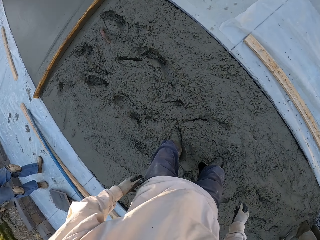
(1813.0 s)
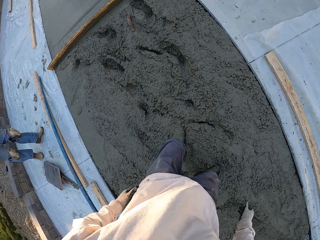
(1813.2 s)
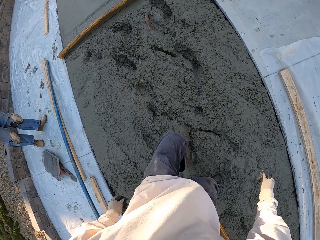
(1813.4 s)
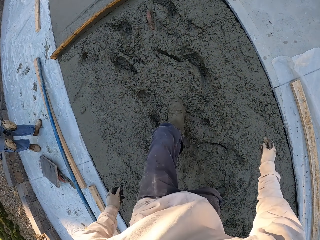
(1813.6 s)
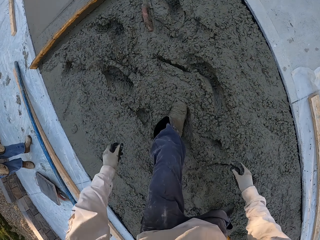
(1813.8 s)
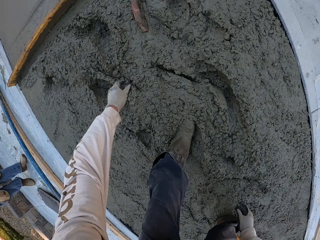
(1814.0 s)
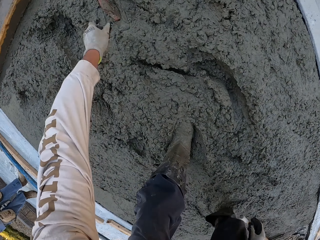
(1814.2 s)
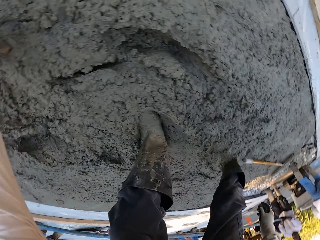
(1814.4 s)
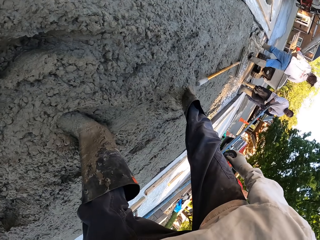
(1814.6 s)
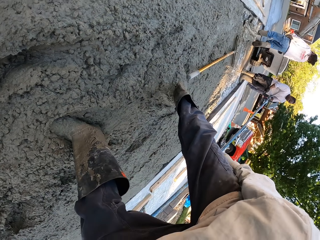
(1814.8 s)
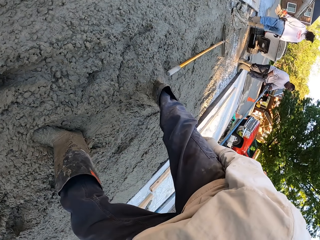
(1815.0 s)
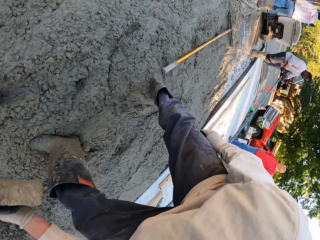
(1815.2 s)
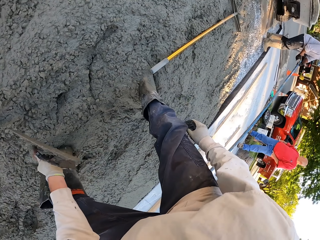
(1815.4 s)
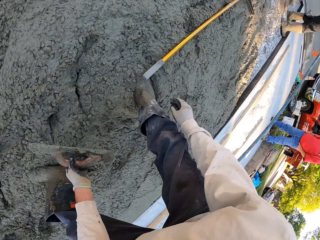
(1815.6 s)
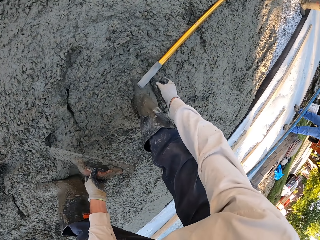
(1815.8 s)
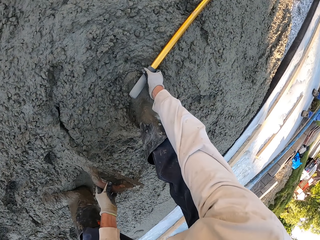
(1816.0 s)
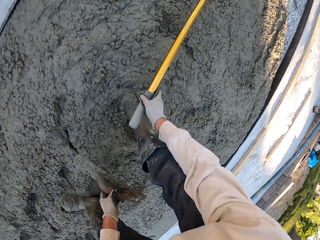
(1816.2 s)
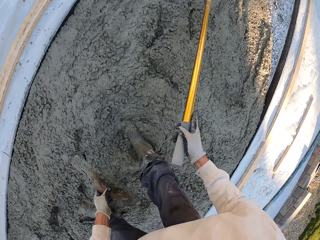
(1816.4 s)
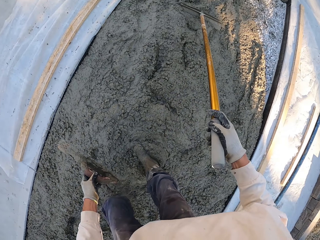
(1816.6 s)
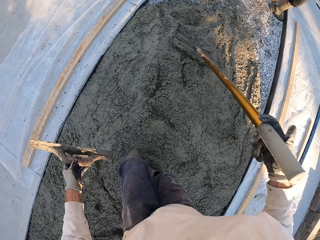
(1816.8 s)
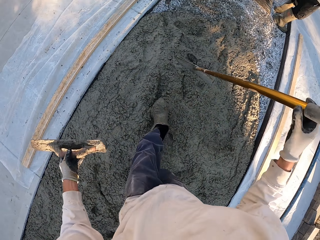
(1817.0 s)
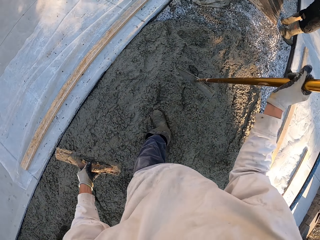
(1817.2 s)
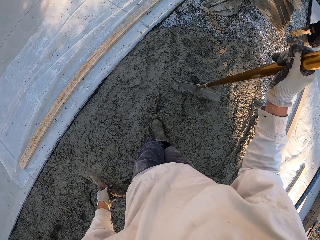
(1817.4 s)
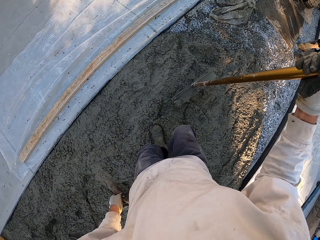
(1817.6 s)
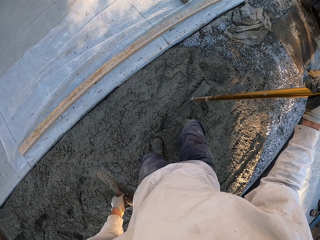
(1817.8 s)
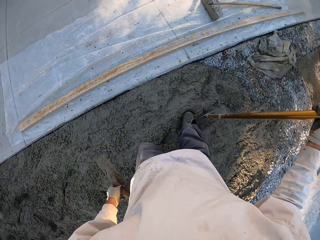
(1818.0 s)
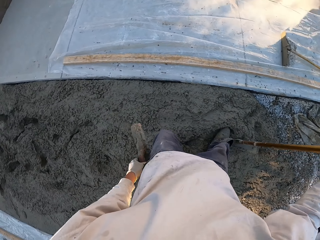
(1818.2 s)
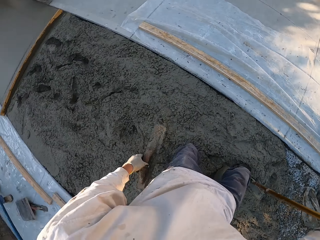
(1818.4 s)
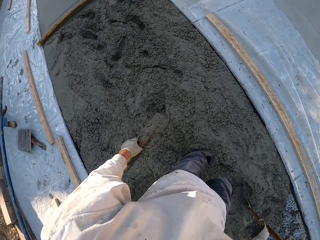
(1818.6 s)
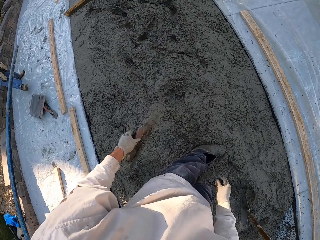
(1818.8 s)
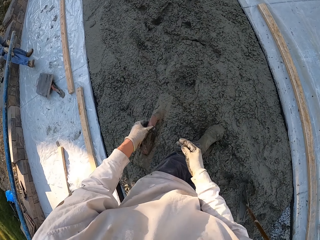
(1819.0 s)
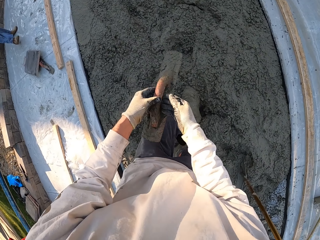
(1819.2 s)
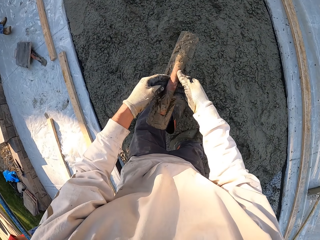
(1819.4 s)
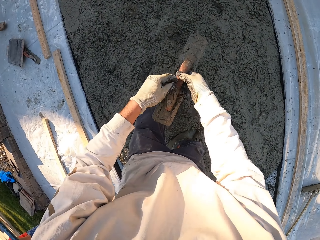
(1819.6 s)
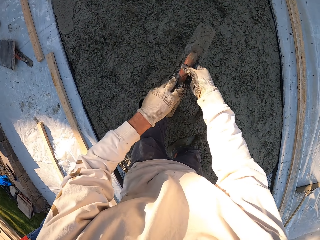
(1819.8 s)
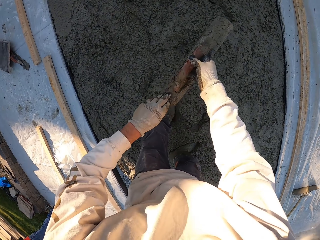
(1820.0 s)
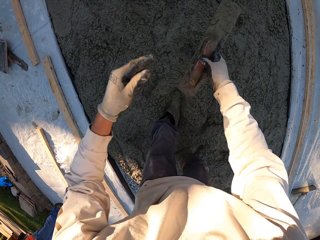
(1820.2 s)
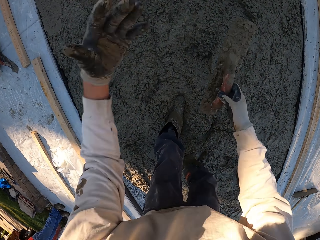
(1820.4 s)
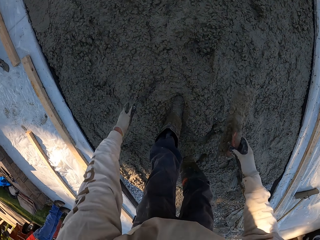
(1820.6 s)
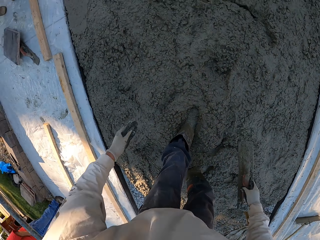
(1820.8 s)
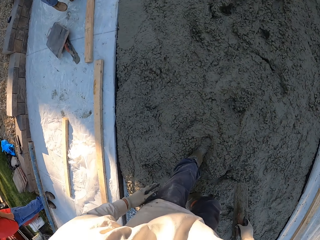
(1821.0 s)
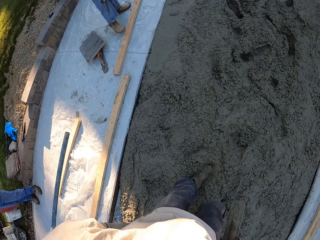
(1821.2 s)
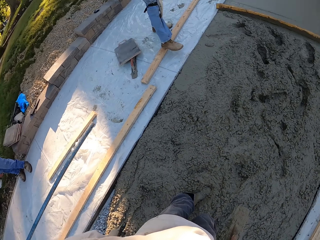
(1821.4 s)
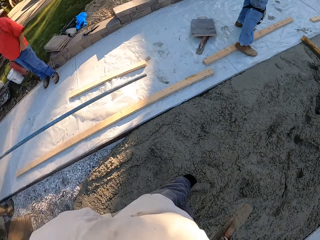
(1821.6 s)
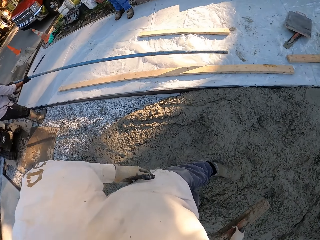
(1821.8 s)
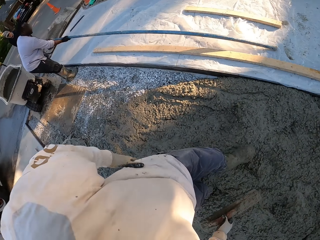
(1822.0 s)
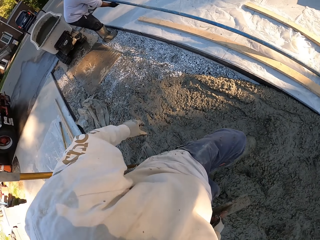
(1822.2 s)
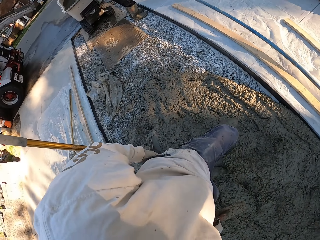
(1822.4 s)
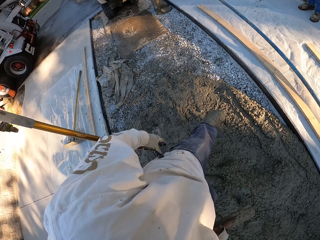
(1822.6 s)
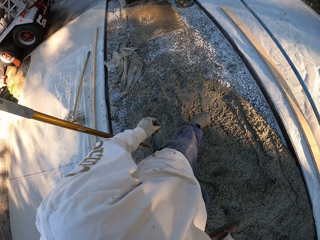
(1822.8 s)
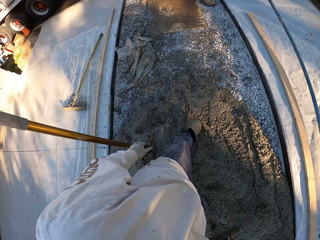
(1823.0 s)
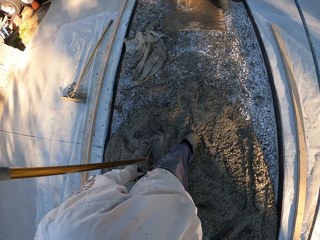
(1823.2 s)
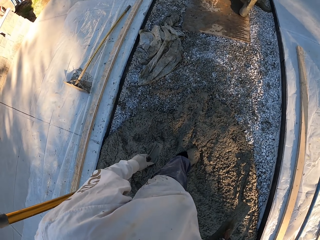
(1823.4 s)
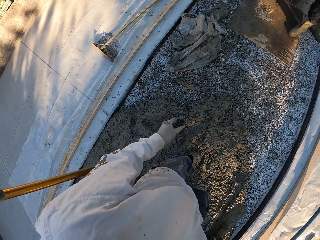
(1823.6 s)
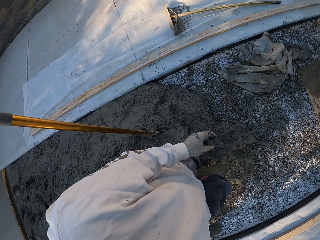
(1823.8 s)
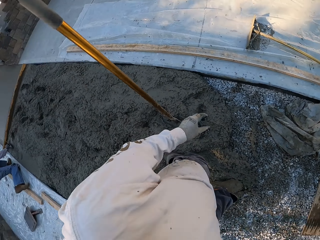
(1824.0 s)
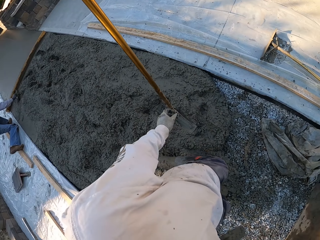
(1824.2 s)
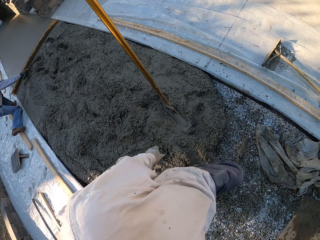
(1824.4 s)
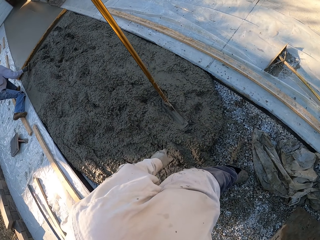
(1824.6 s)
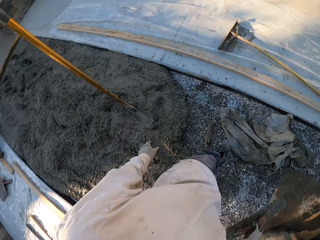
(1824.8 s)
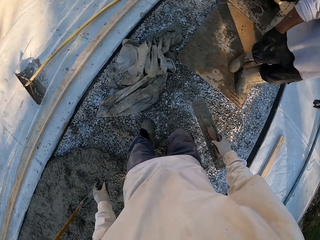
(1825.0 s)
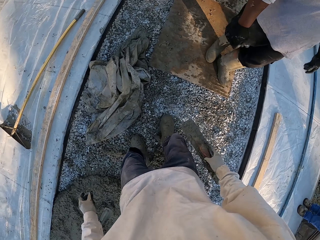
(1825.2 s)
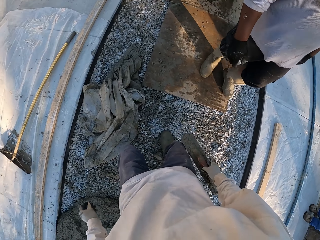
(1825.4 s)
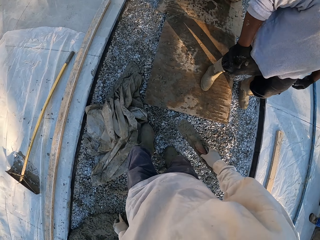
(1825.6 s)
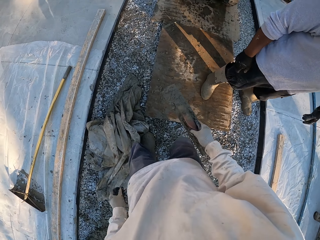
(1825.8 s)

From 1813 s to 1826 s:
The camera wearer looks around and picks up the midget trowel. They pick up the magnesium bull float, step on the magnesium bull float, hold the midget trowel, walk and look around. A man holds the pipe.

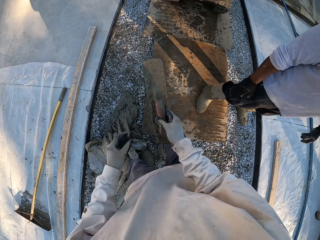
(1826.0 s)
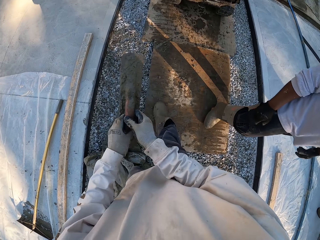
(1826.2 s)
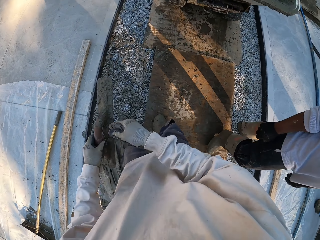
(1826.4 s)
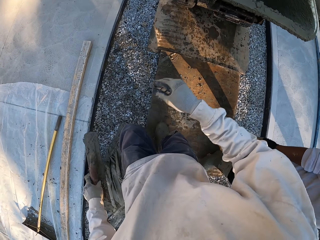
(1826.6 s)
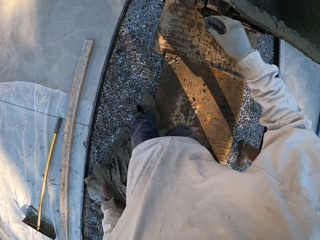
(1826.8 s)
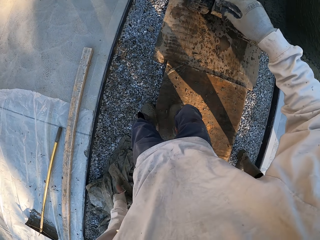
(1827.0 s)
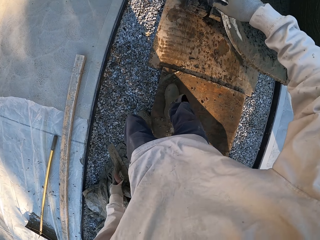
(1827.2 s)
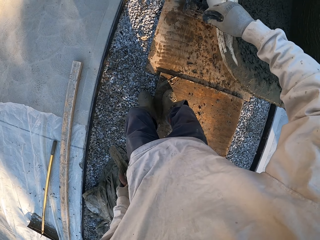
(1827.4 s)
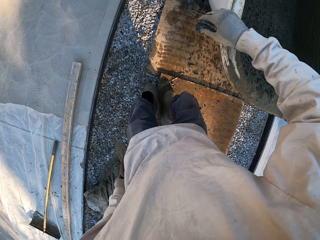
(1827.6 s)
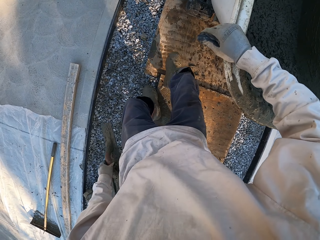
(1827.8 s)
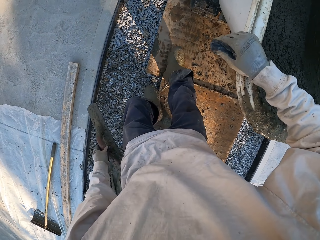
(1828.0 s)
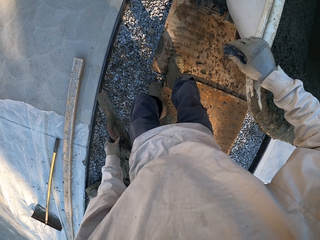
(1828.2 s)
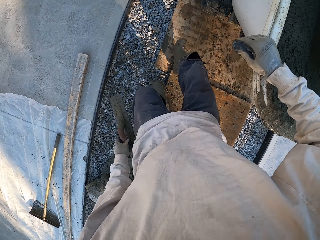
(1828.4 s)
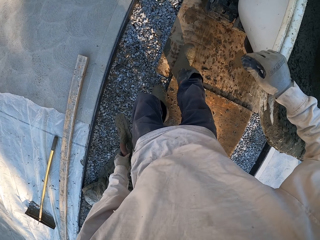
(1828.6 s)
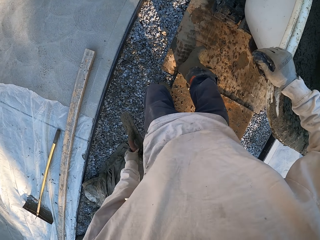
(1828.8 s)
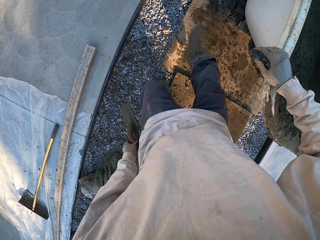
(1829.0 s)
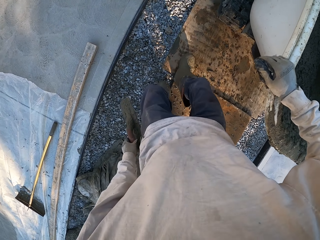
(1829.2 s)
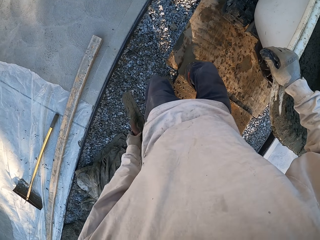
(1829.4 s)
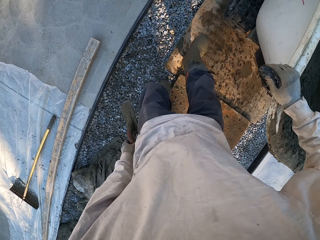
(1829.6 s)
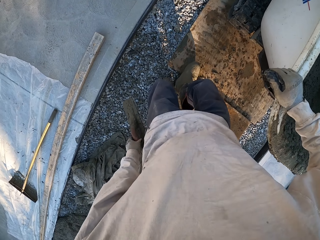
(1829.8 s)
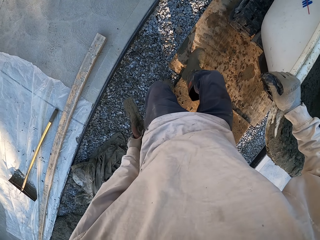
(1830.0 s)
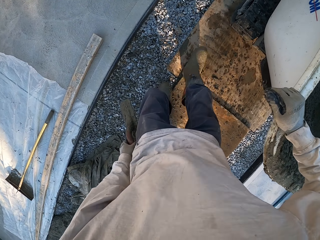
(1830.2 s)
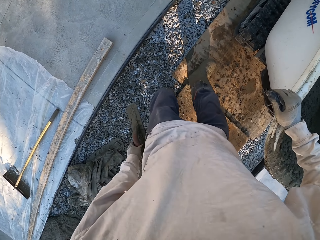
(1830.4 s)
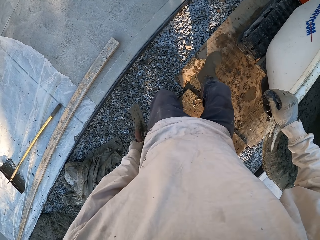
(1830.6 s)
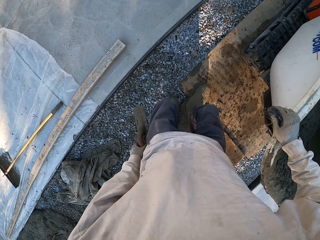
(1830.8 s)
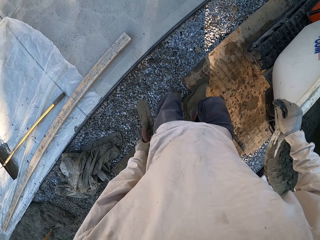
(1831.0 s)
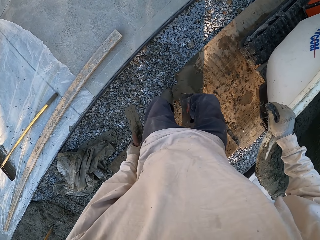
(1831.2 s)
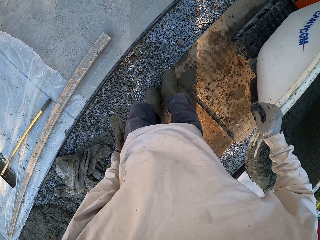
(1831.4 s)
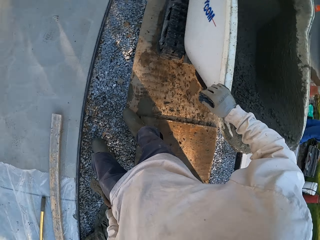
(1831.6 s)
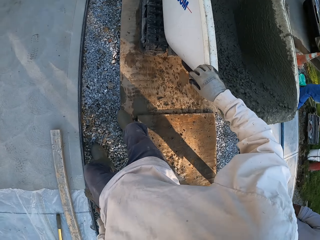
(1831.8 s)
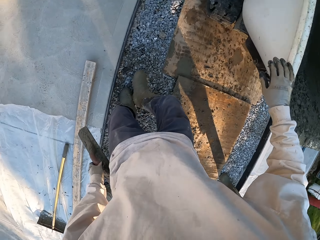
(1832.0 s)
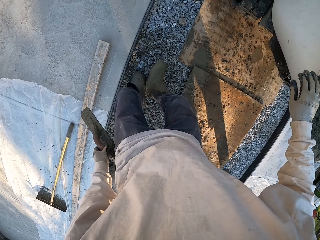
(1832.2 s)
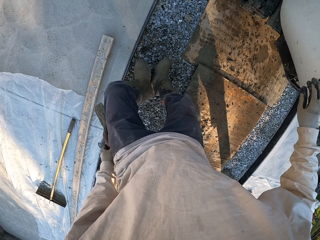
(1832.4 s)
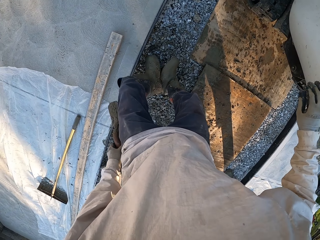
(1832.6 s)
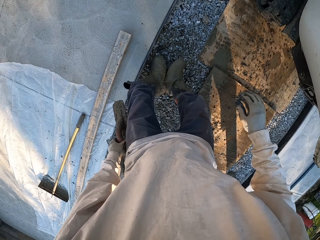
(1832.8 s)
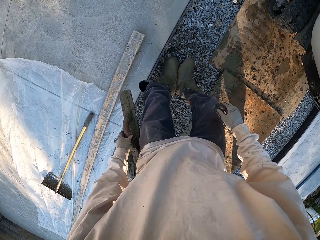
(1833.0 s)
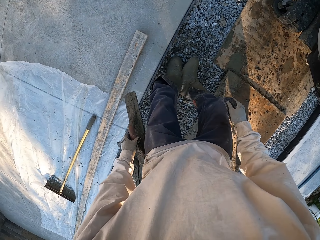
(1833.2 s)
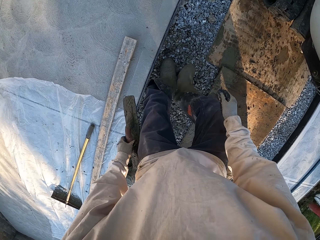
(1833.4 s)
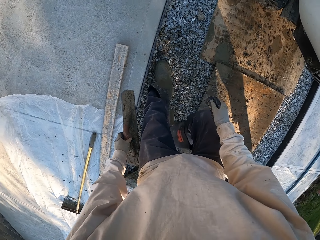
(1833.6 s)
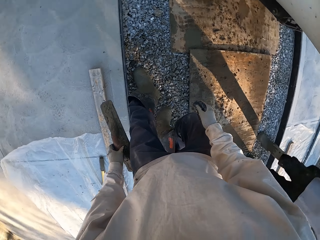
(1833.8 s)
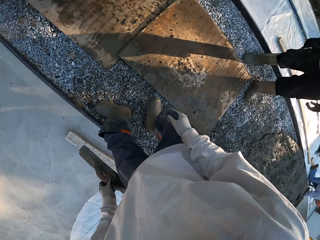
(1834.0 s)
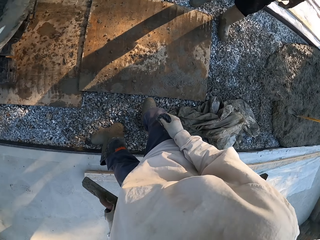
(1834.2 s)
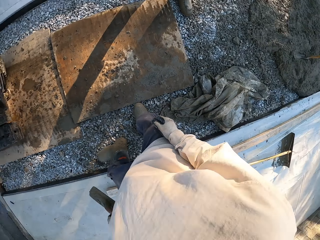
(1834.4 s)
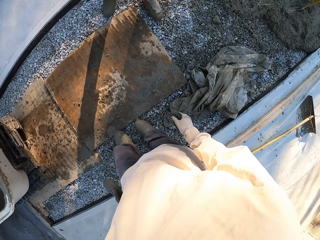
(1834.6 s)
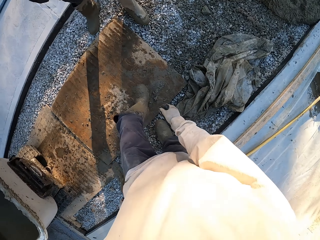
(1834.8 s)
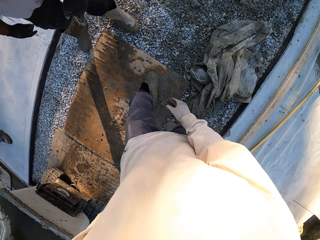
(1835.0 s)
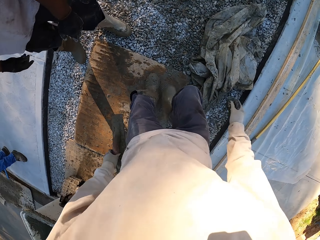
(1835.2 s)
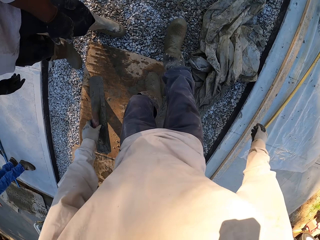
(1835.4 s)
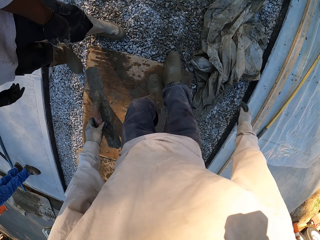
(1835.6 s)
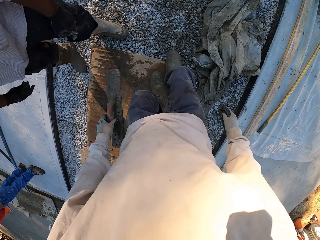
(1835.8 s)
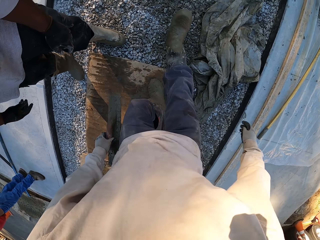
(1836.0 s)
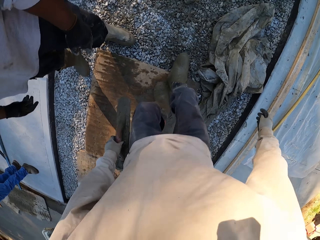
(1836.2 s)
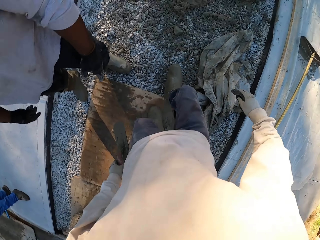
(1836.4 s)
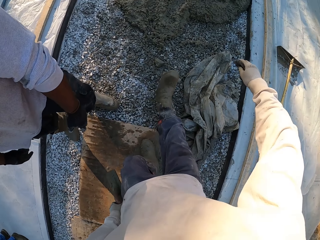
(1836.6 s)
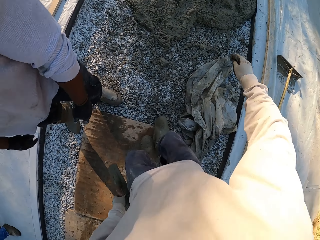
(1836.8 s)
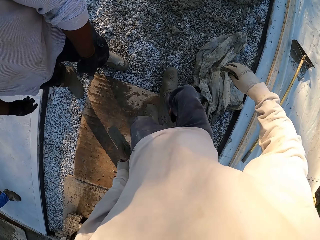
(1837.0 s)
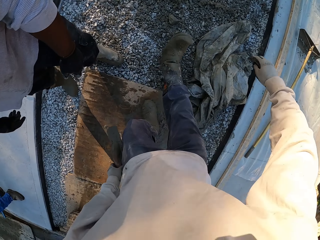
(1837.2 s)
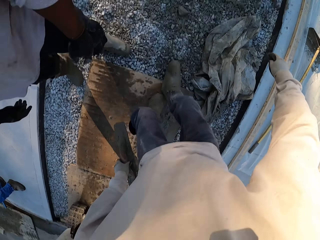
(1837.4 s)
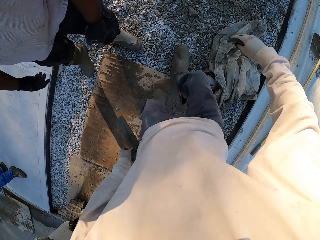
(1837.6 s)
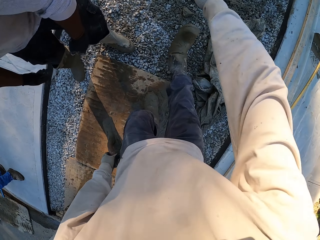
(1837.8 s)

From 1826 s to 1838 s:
The camera wearer hits the gumboot on the ground. They look around and remove the gumboot.
